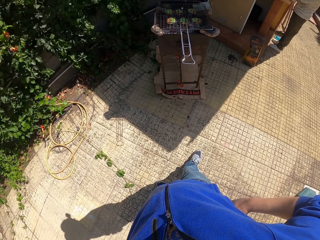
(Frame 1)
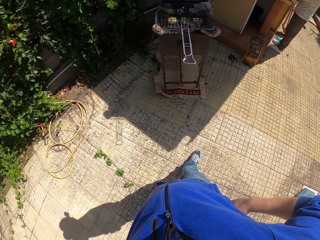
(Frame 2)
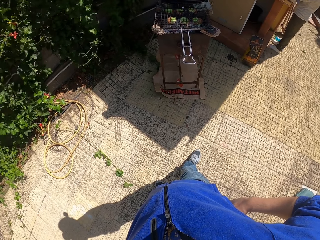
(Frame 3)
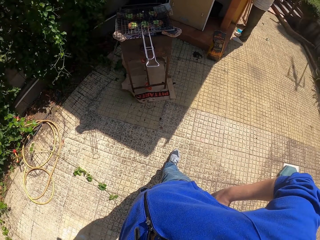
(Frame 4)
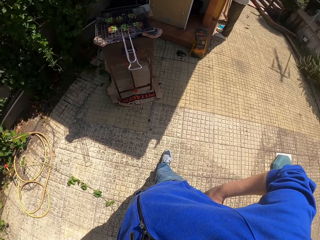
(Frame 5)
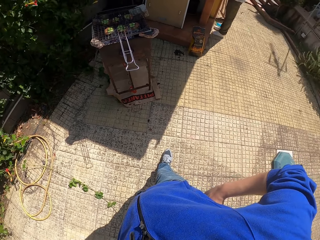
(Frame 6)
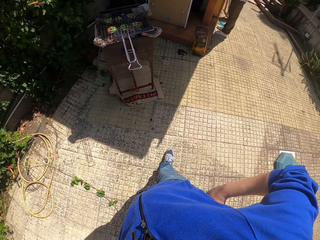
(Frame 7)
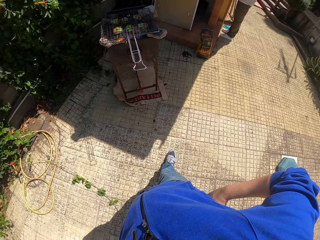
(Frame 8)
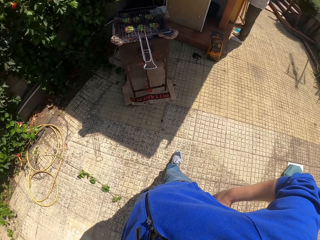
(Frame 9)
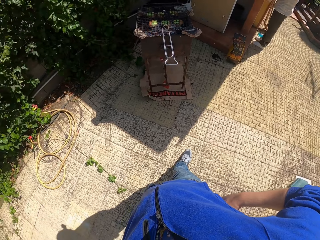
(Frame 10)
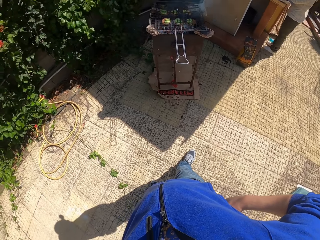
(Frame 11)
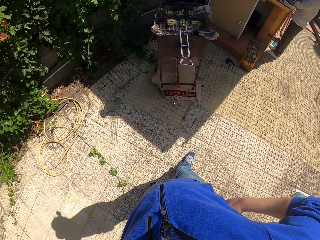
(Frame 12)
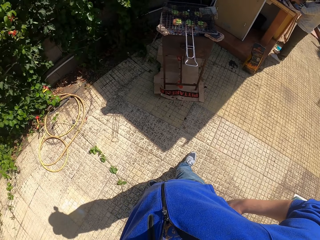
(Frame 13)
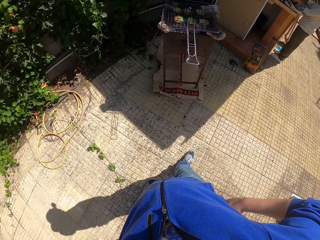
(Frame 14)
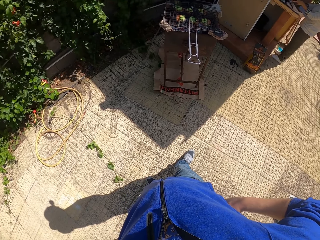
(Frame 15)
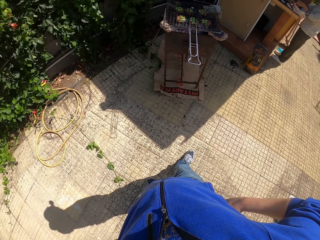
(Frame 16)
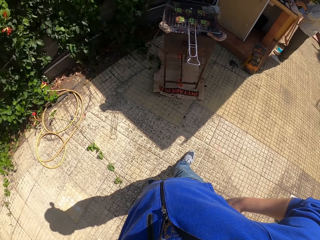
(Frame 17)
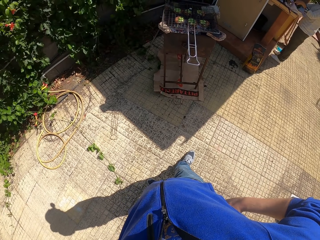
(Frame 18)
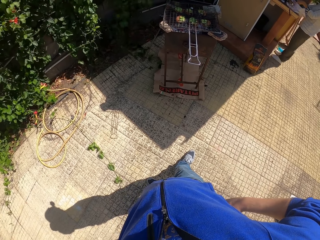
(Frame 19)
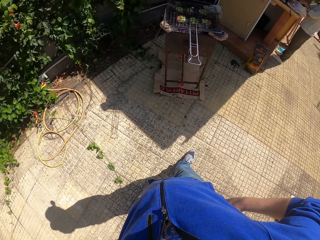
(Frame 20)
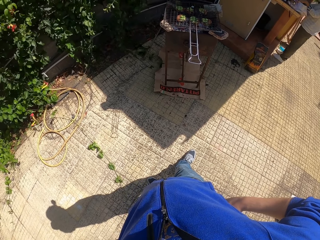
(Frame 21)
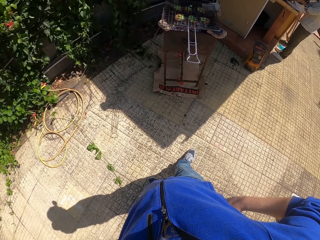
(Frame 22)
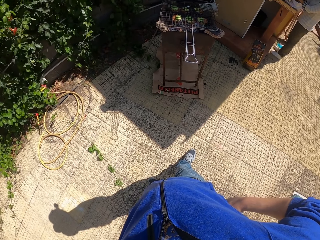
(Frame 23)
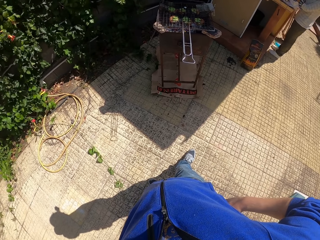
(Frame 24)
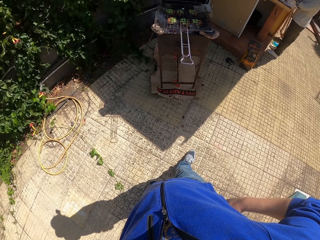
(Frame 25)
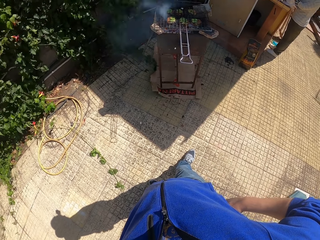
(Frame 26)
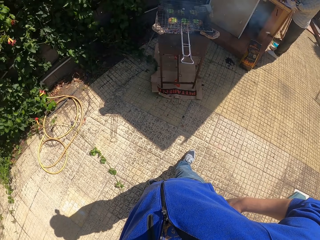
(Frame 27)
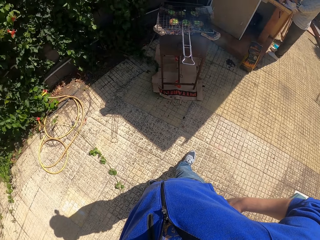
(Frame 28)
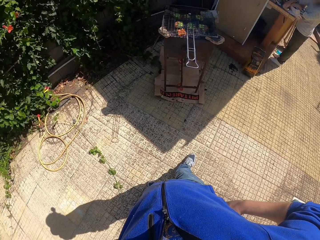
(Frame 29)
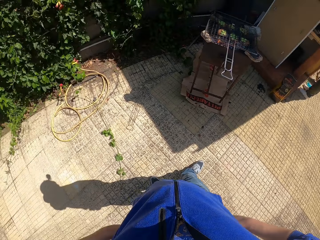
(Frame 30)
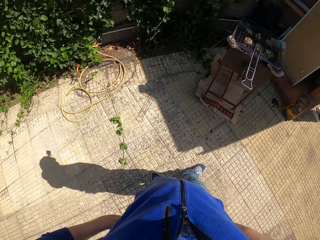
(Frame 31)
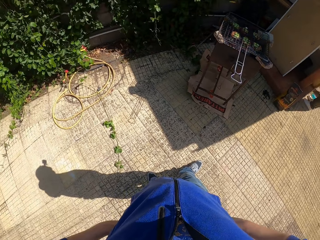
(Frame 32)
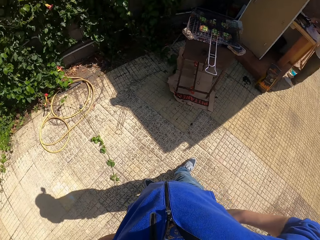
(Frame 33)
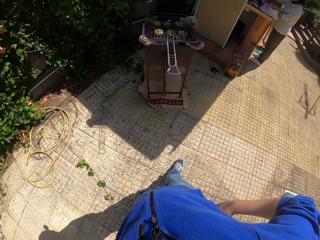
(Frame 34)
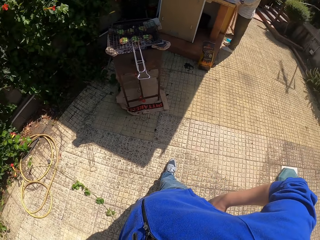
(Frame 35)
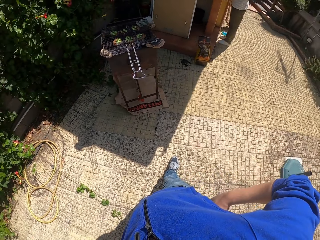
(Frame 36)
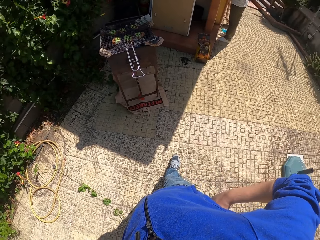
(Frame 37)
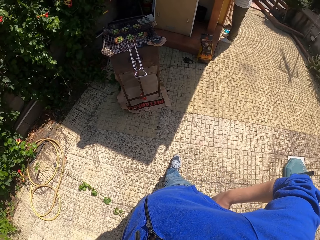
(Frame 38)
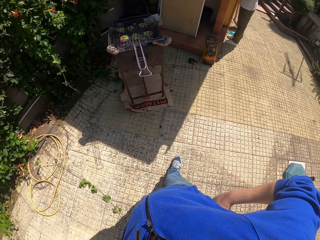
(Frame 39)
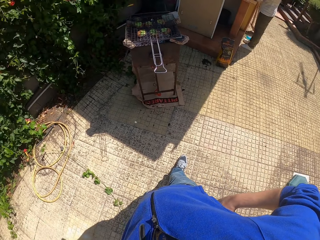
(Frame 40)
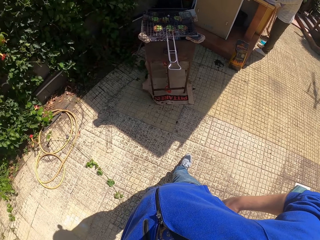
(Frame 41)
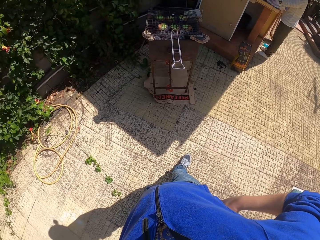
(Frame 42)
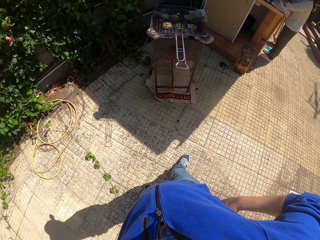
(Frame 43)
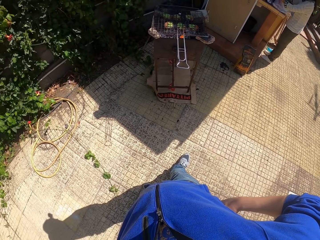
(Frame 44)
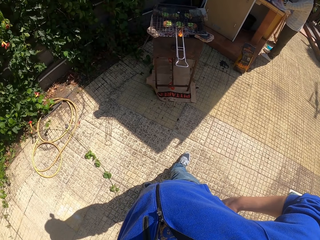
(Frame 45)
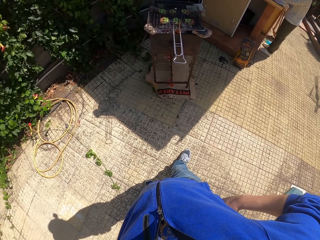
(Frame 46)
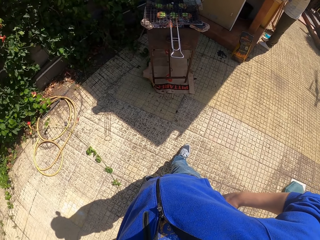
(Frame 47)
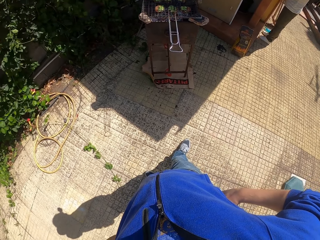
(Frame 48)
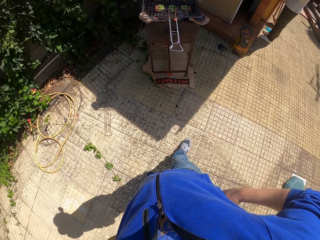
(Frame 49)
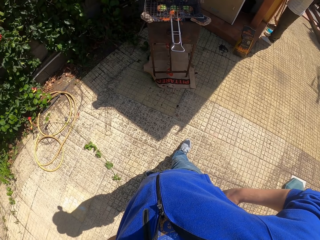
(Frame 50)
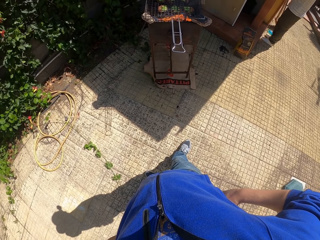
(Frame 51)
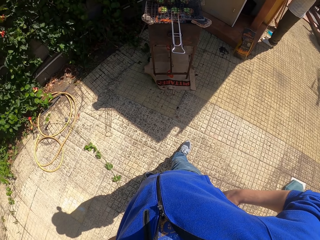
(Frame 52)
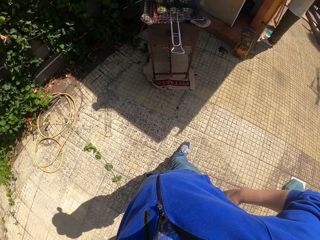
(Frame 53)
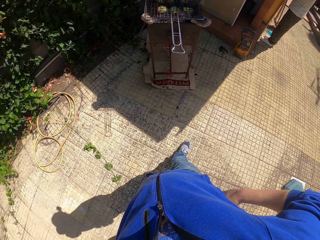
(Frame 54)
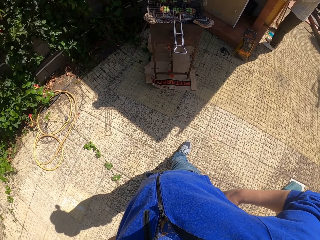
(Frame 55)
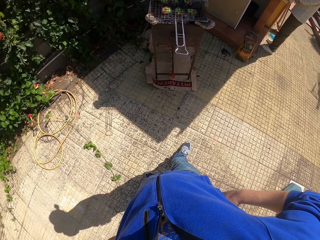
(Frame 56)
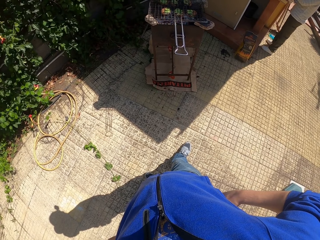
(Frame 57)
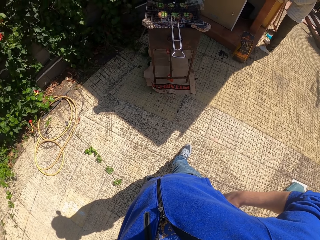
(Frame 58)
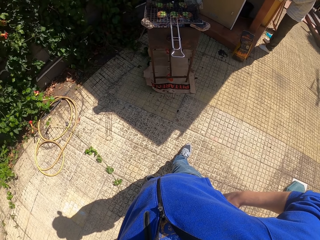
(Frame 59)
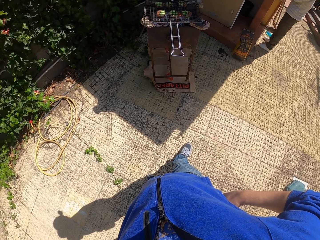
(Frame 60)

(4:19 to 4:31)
The camera wearer looks around.

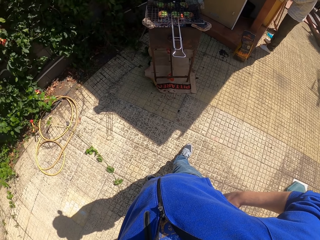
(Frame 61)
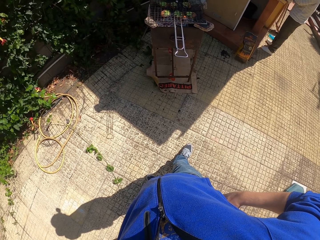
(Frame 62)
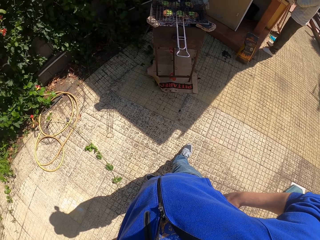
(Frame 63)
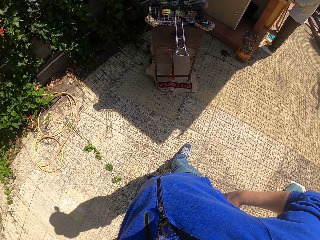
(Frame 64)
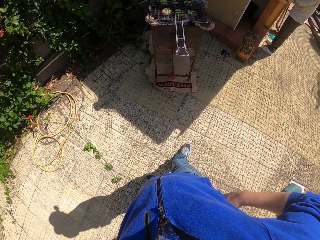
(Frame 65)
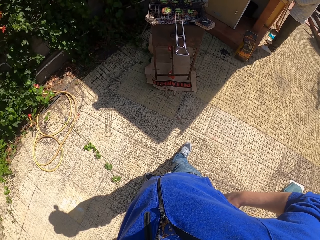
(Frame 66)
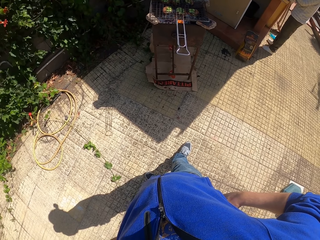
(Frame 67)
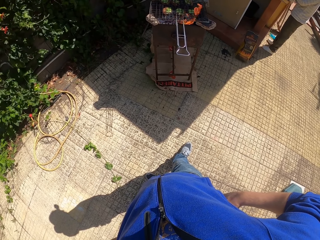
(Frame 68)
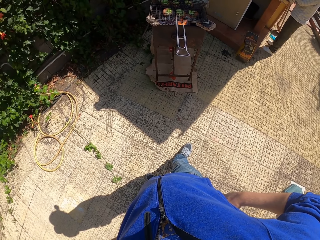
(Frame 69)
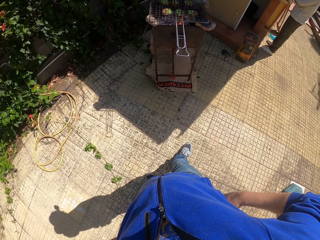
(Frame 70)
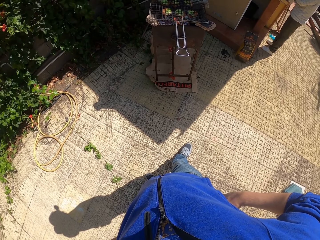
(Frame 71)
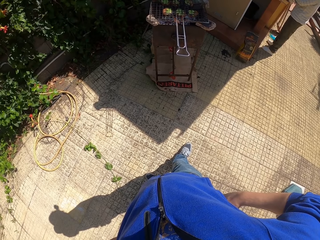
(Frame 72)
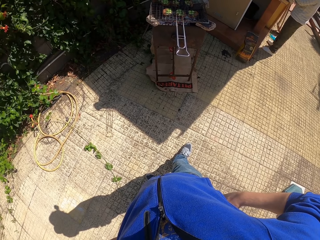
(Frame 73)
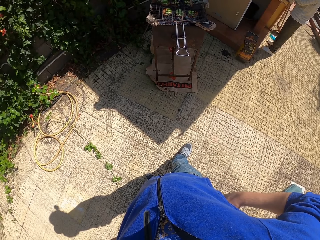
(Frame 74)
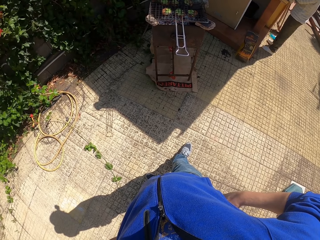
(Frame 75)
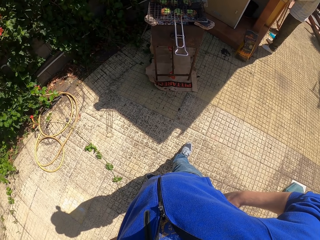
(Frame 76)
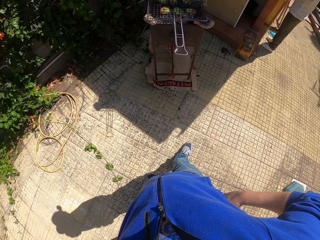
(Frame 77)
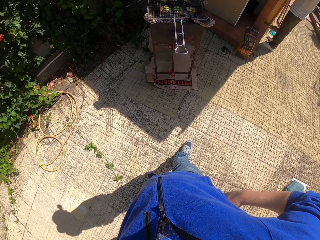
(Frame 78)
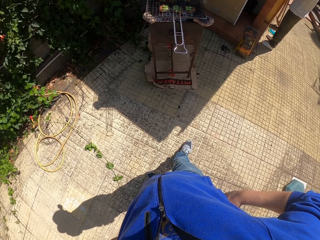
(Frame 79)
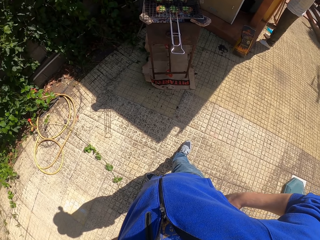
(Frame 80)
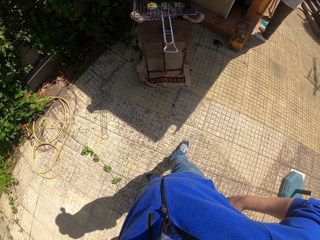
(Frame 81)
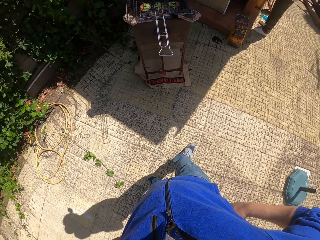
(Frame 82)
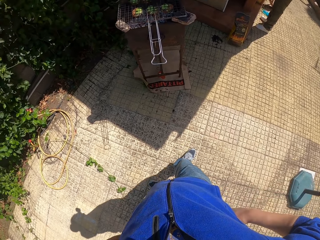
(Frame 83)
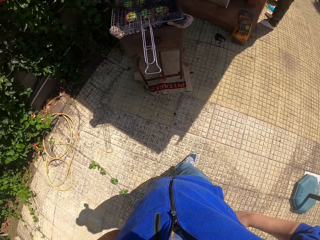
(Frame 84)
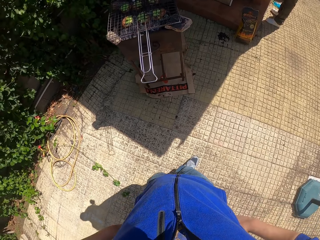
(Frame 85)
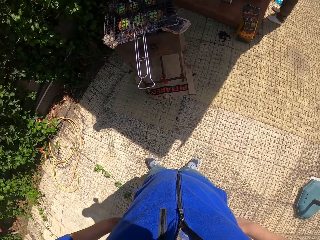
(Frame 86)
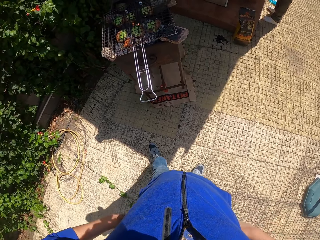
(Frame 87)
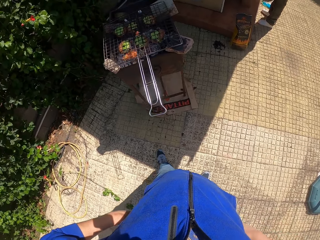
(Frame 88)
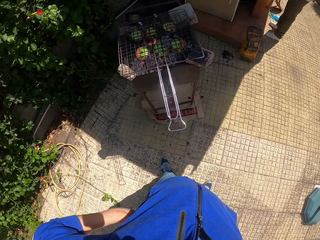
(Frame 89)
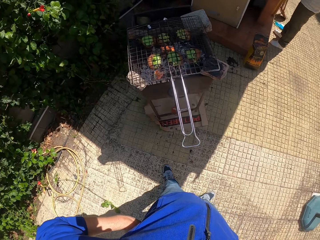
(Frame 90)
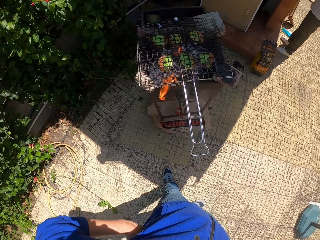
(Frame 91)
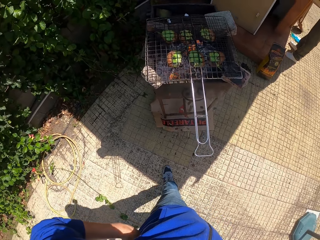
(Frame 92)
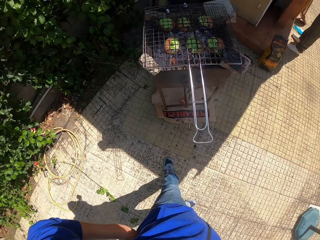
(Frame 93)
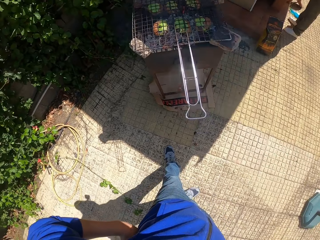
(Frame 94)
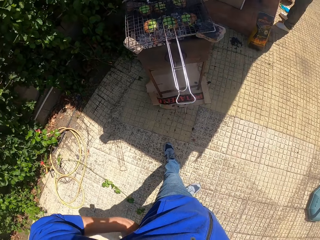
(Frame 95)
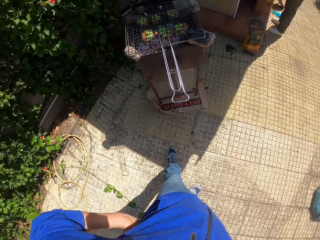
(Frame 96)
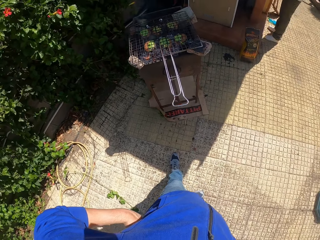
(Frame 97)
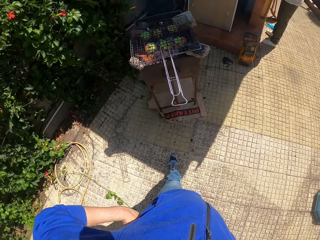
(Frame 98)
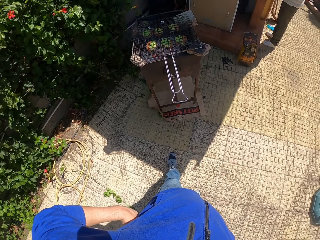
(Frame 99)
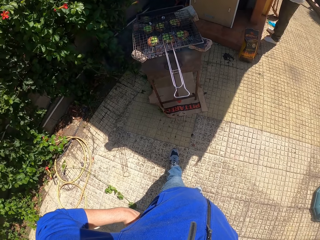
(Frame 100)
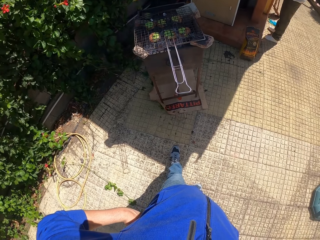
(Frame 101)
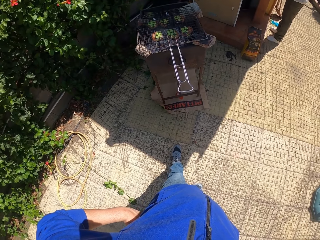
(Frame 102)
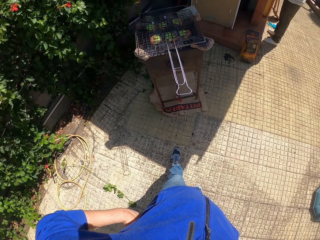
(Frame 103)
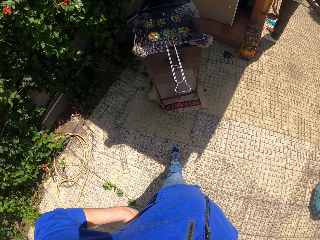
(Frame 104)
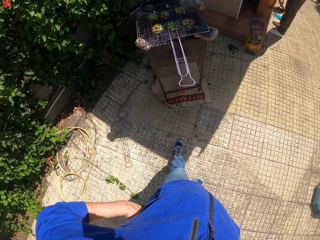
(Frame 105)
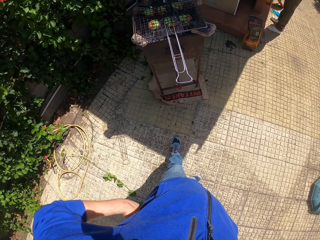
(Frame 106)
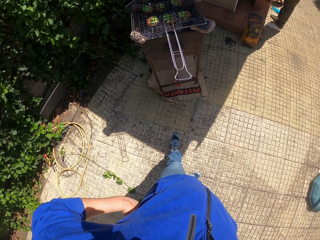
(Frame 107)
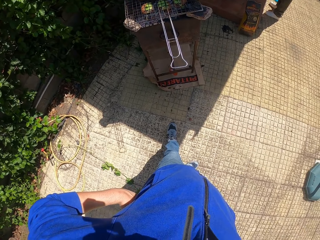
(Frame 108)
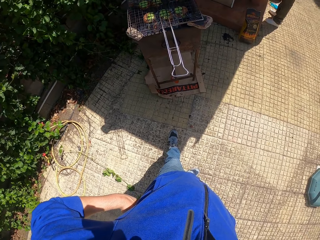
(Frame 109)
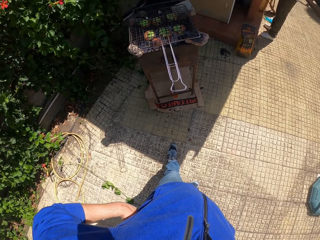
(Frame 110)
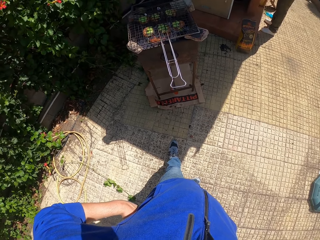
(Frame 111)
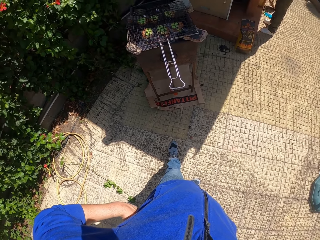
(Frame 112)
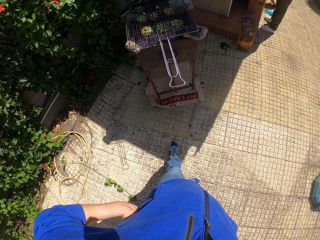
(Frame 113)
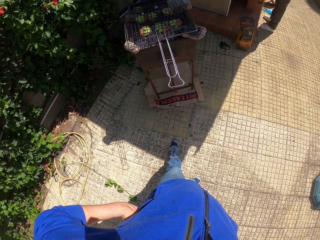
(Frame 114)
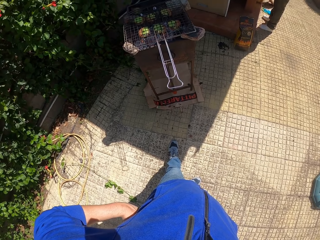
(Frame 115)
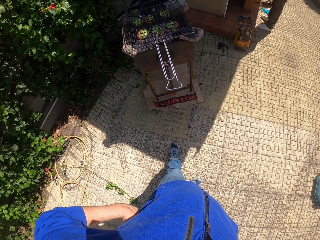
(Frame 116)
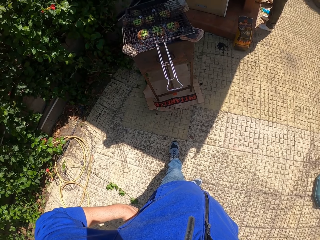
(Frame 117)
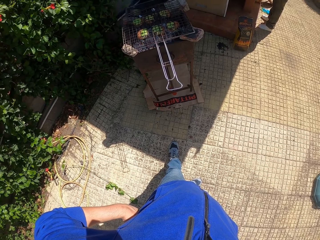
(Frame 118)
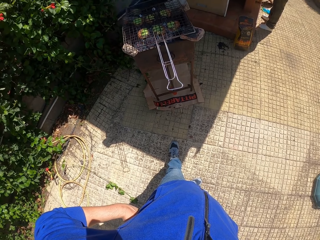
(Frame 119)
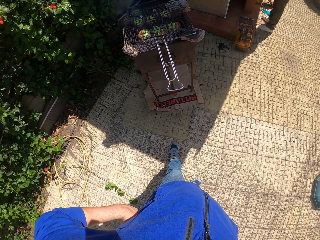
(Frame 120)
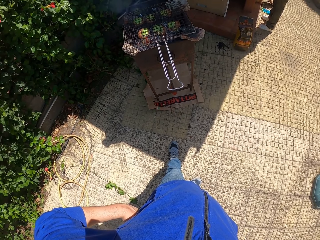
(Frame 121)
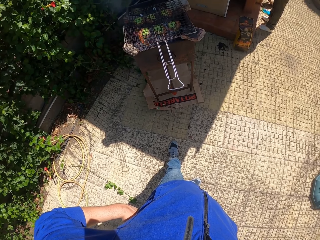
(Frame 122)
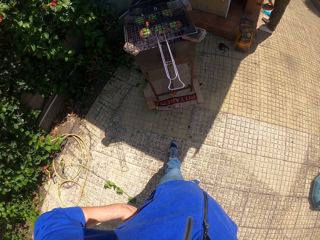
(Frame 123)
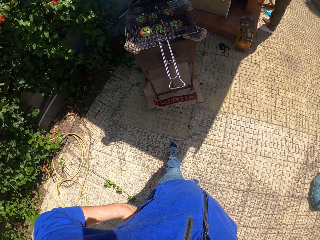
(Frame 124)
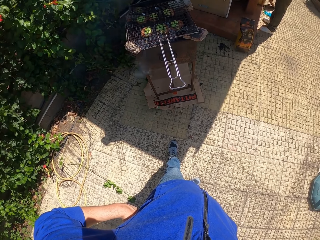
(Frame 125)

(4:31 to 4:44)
The camera wearer moves forward. They stand near a grill.
